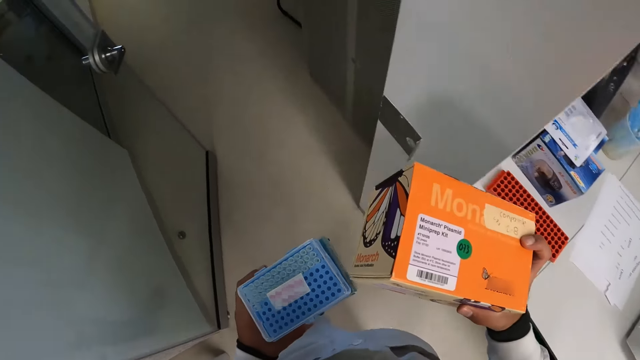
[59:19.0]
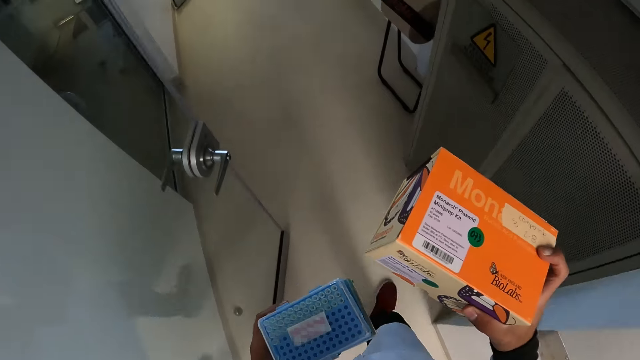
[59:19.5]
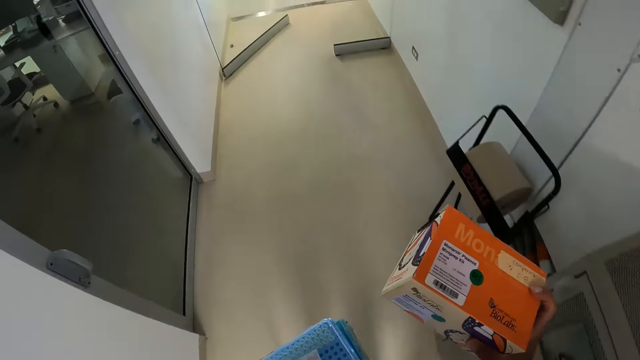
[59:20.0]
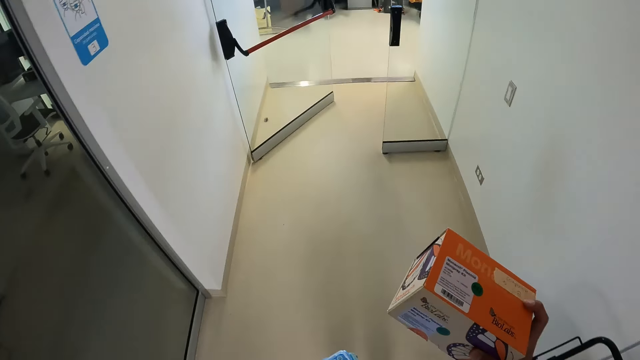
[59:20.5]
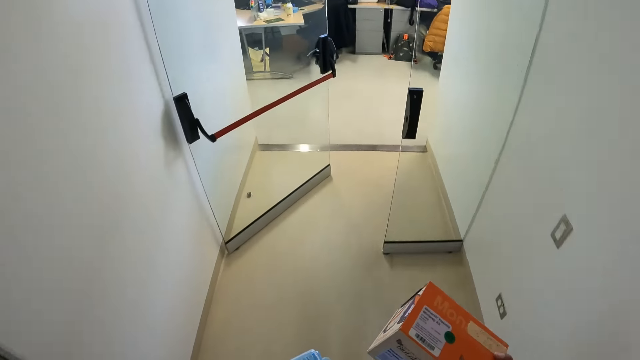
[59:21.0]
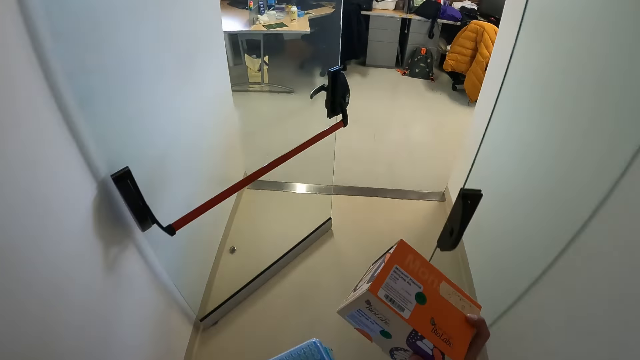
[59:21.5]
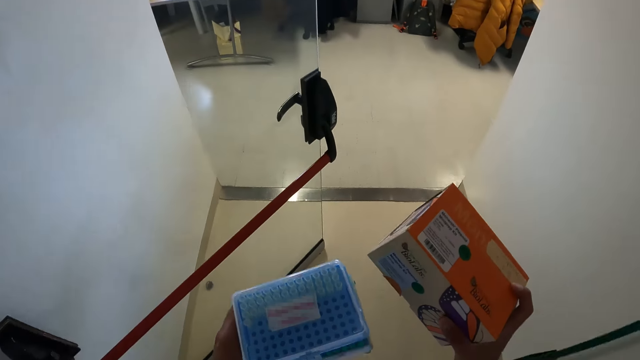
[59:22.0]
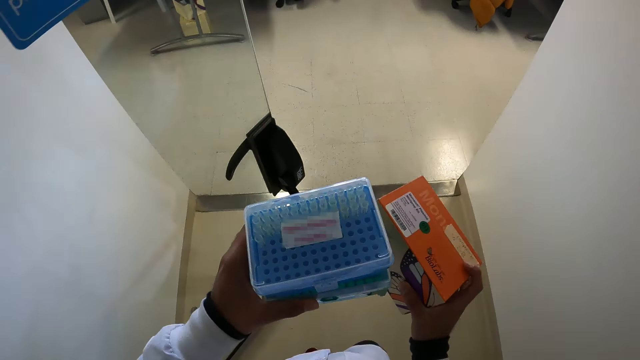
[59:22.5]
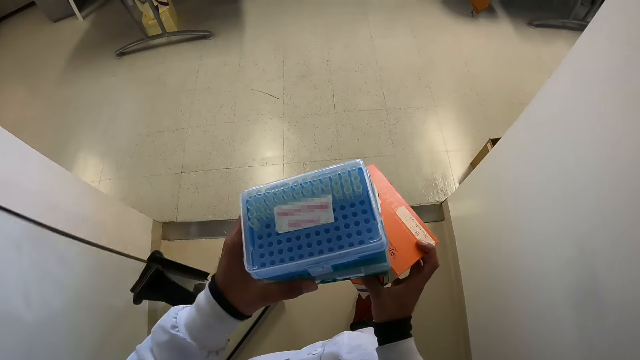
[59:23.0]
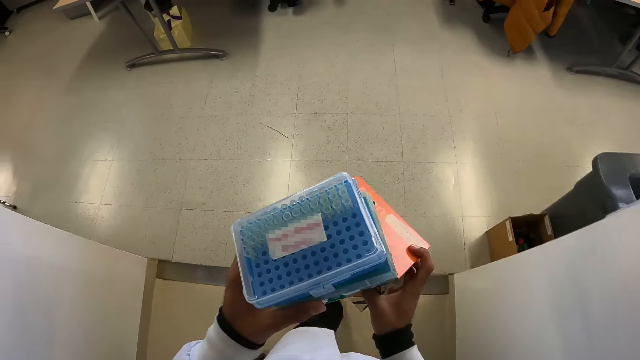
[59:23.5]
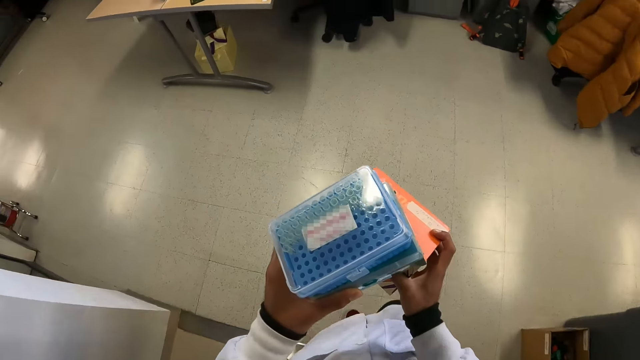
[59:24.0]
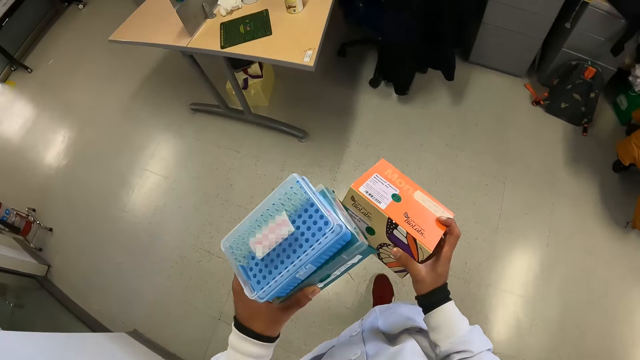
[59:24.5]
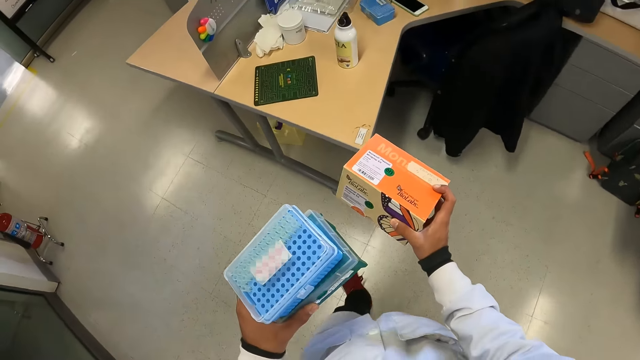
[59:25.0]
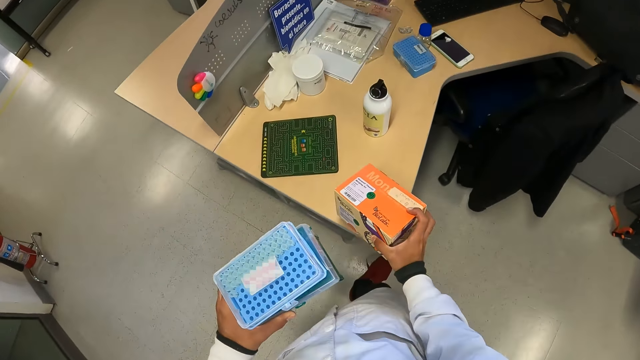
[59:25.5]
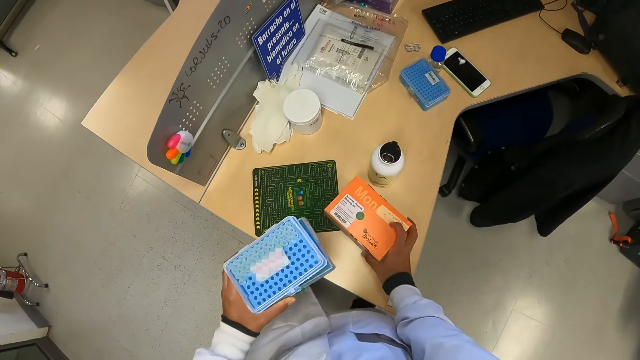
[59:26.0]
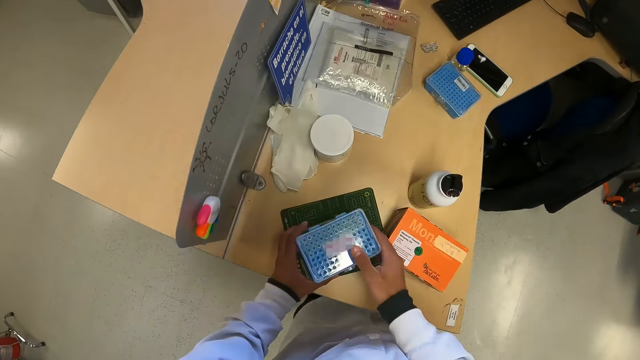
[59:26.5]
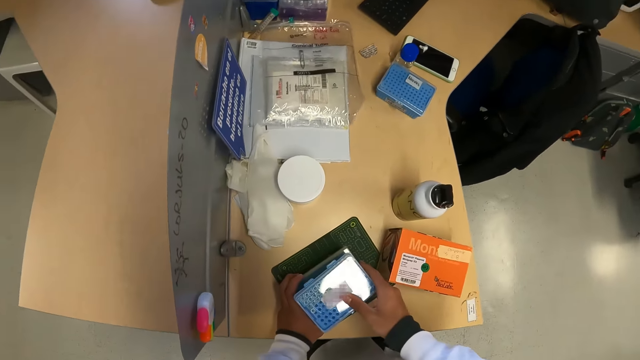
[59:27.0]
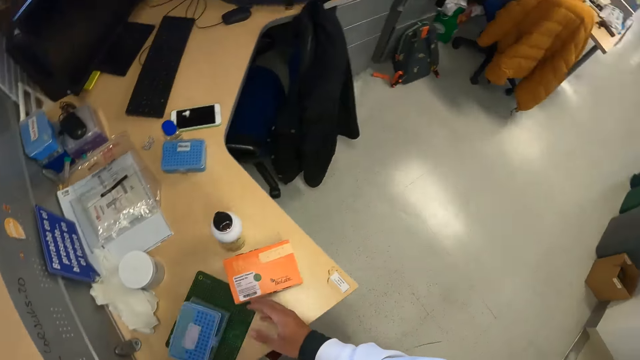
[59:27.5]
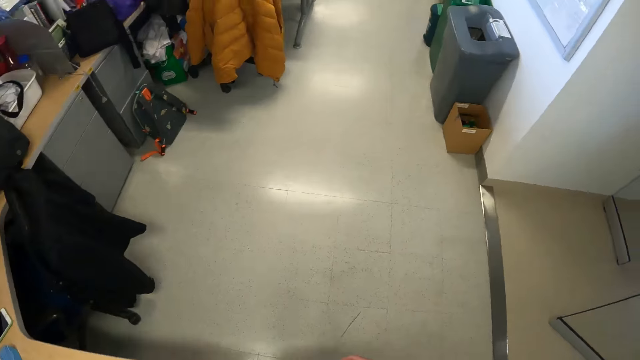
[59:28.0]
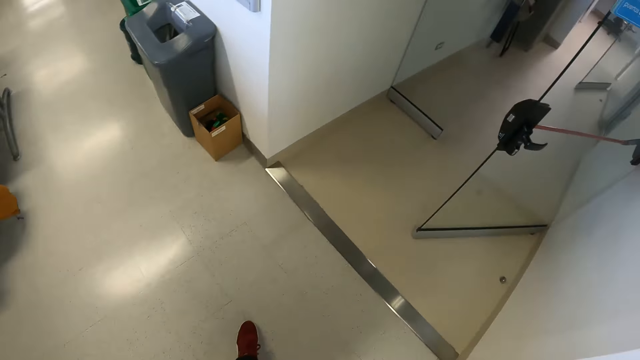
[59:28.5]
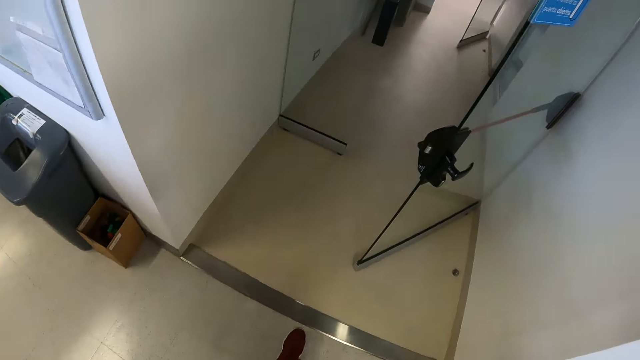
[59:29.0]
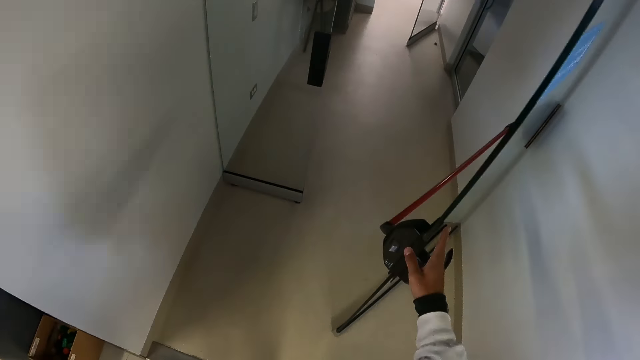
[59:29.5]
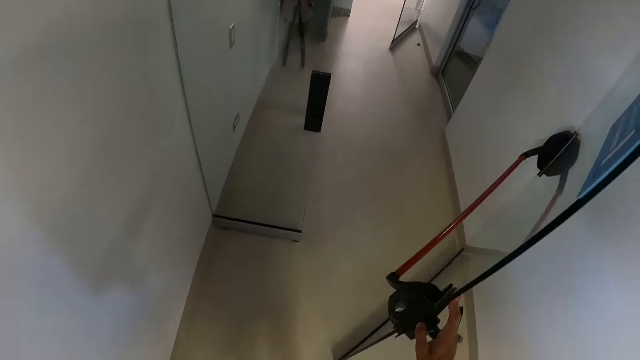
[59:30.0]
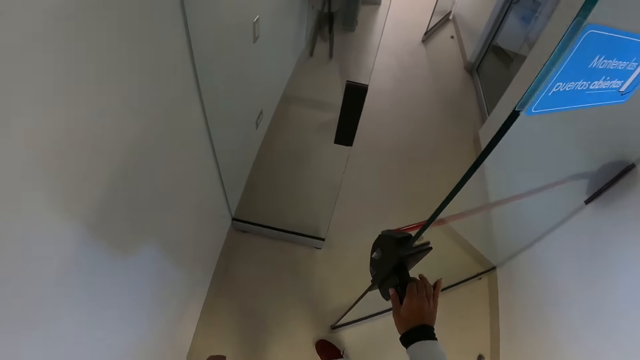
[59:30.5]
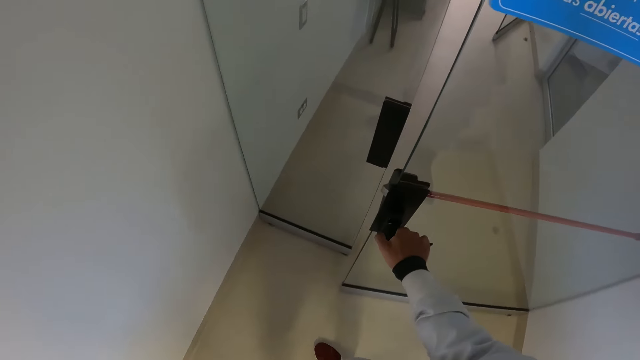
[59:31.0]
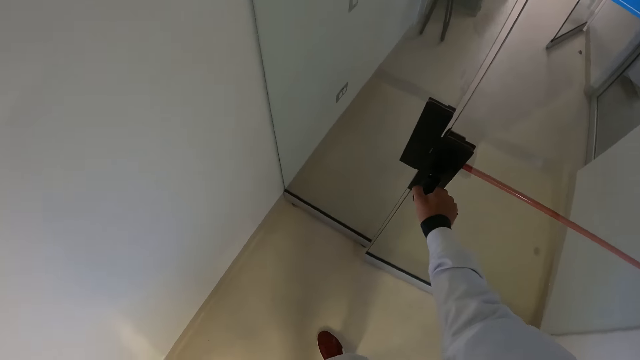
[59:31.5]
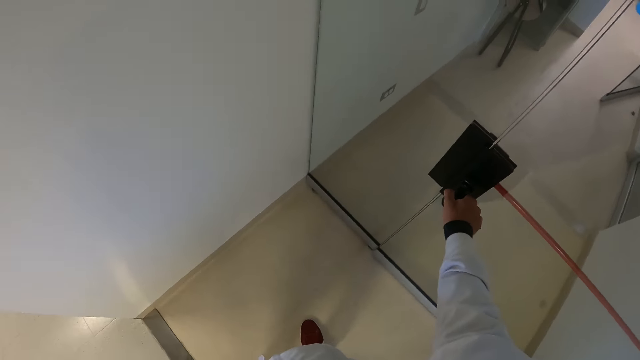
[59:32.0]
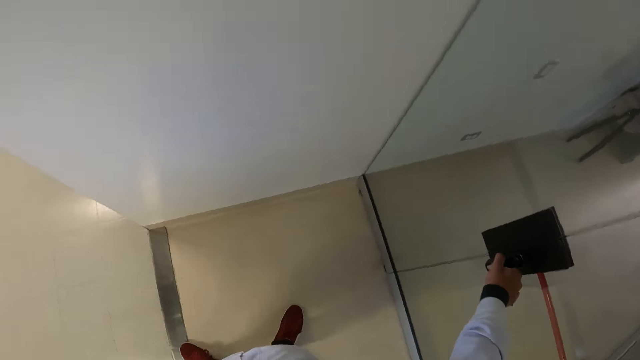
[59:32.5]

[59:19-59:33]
The camera wearer walks in the house. He drops the carton of centrifuge tube on a table with his right hand. He drops the centrifuge tube rack on the table with both hands. He walks in the house. He closes a door with his right hand.

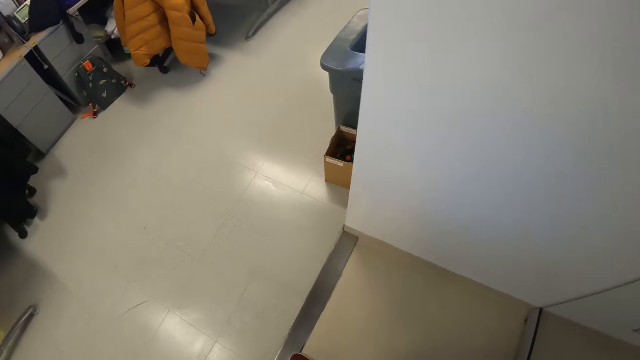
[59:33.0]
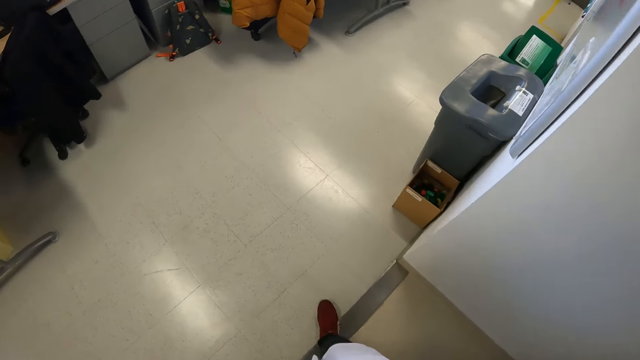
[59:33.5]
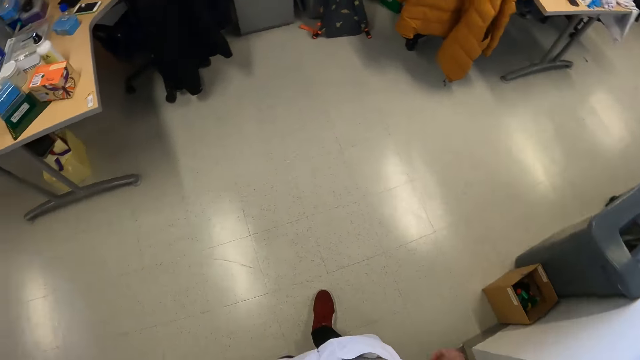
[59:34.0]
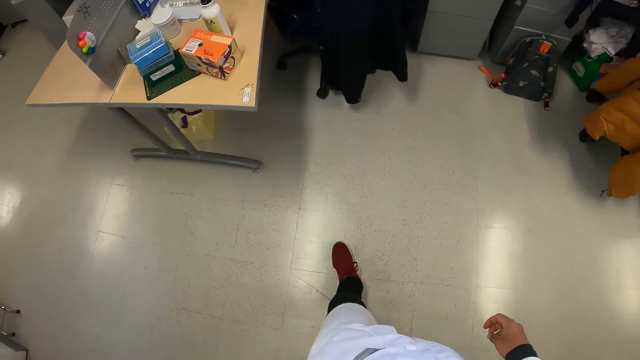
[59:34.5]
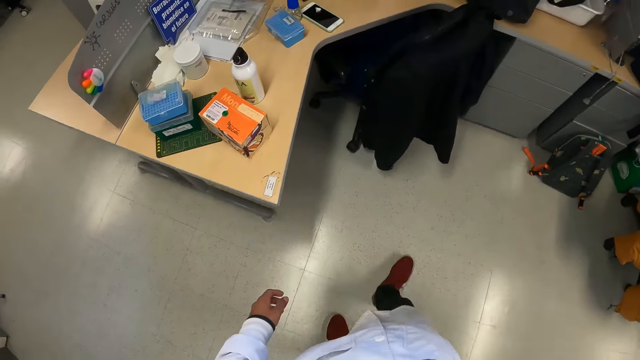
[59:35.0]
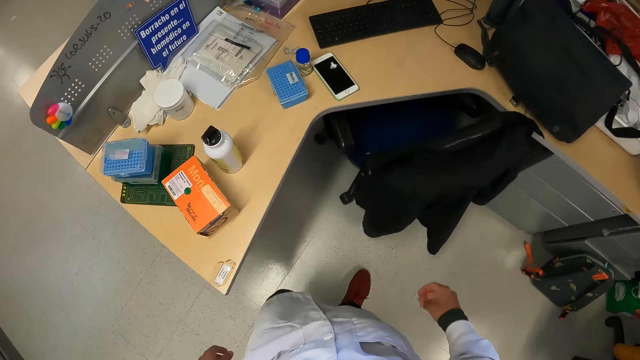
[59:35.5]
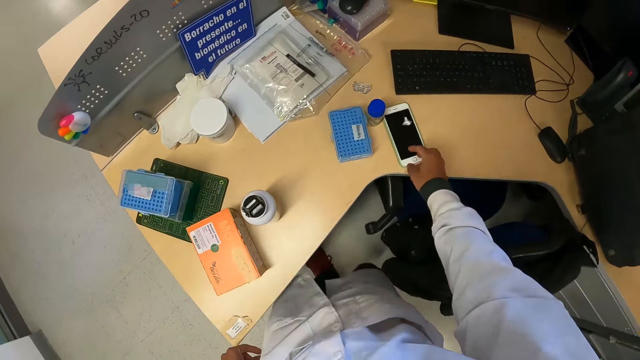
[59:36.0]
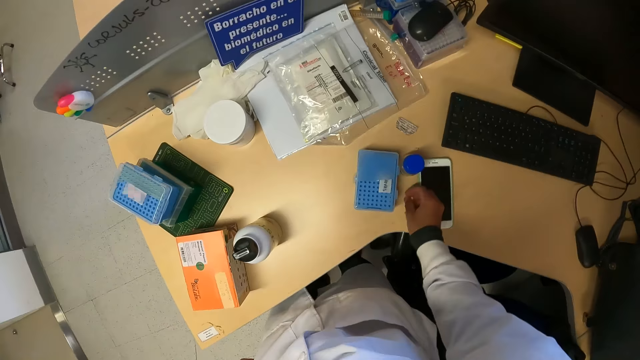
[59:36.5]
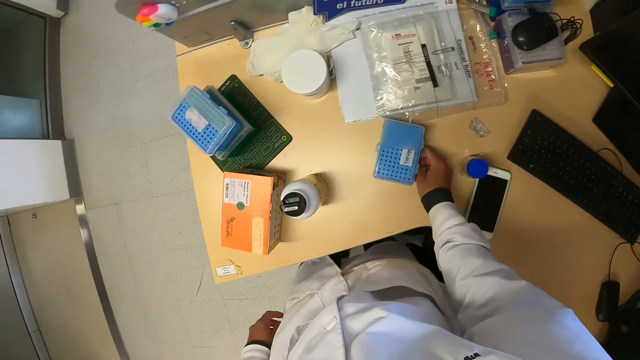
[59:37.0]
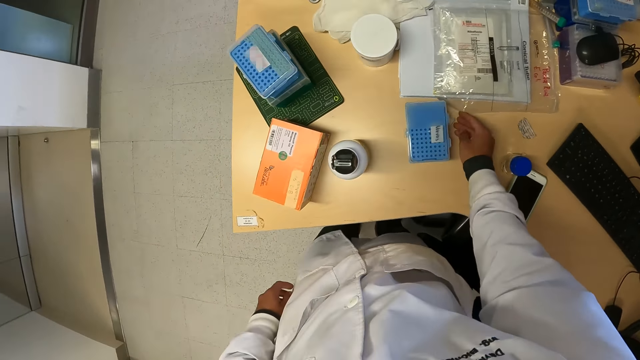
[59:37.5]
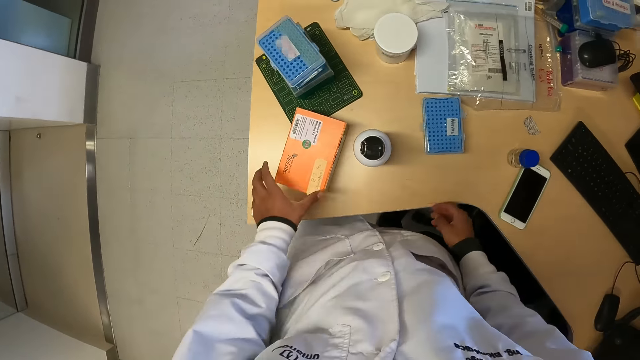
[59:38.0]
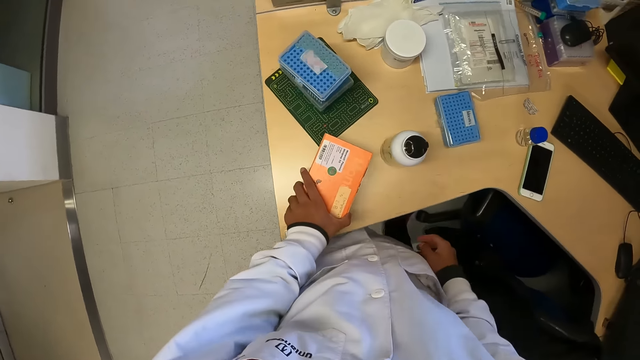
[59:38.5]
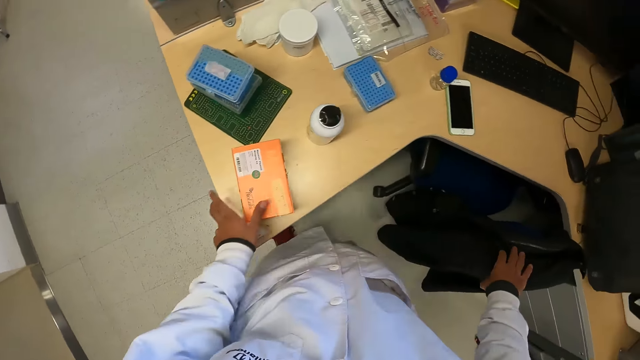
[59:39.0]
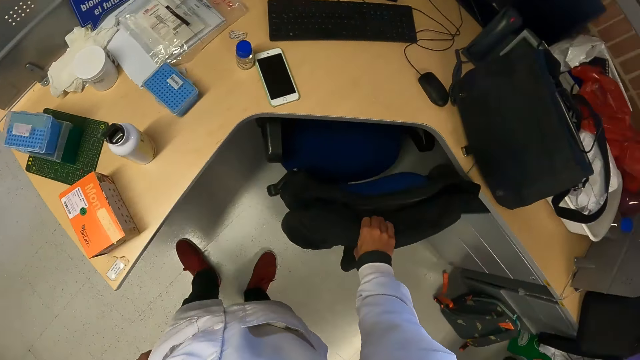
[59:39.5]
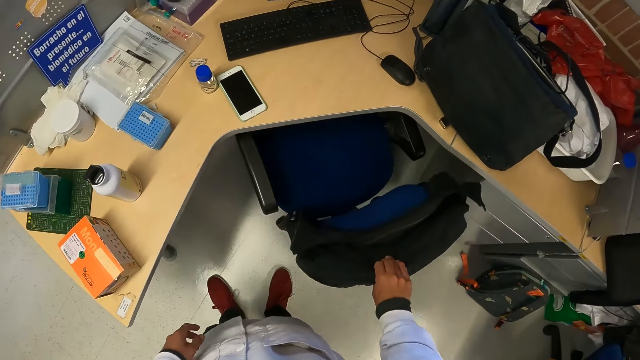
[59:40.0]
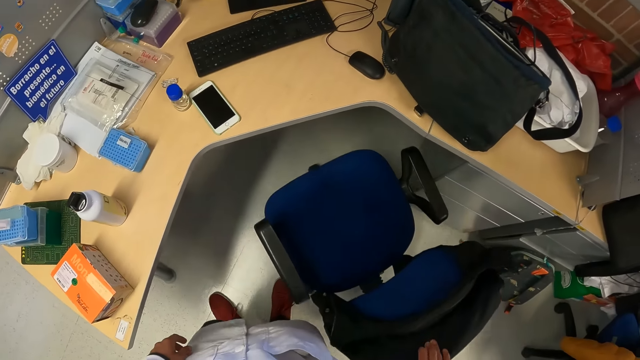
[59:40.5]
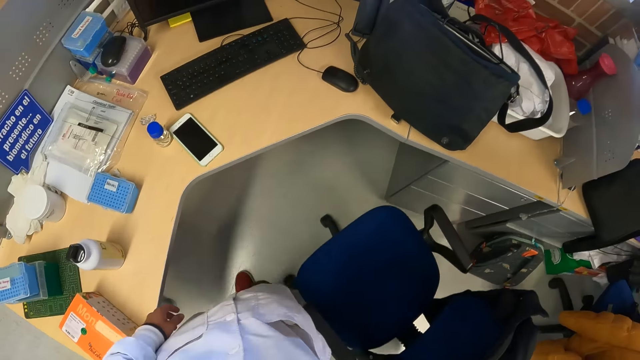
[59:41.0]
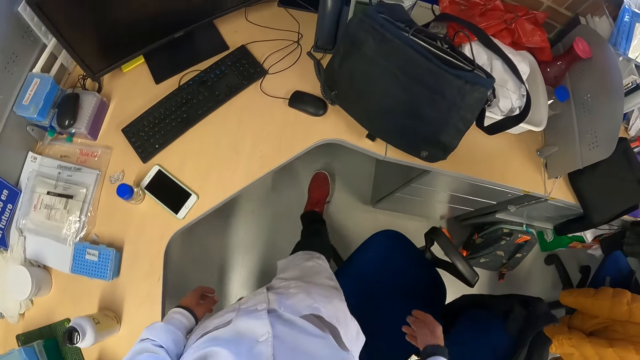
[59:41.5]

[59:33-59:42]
The camera wearer walks in the house. He picks up something. He moves a centrifuge tube on the table with his right hand. He places something in a plastic box. He moves a centrifuge tube rack on the table with his right hand. He adjusts the plastic box. He moves the carton of centrifuge tube on the table with his left hand. He adjusts the box. He adjusts a chair. He pulls the chair with his right hand.
